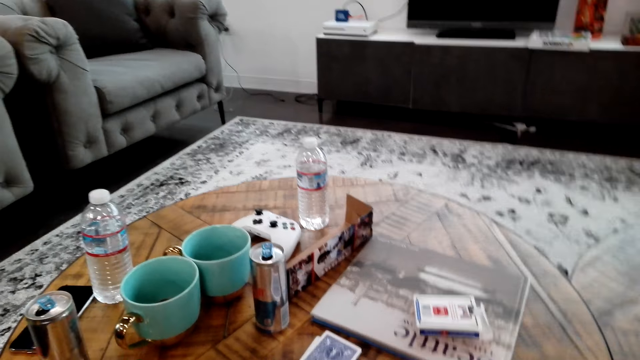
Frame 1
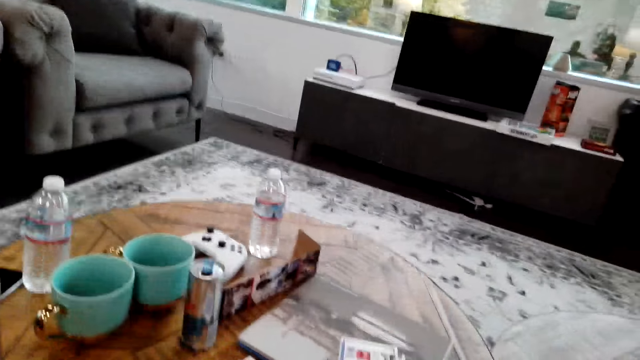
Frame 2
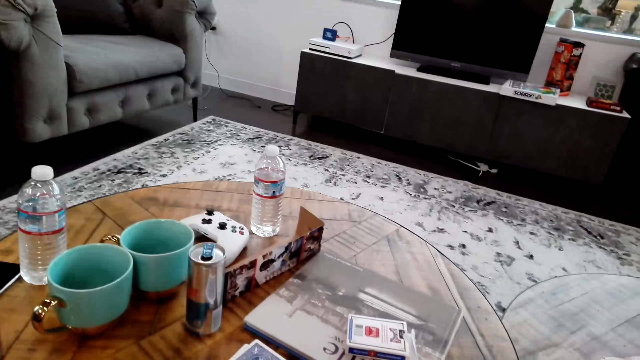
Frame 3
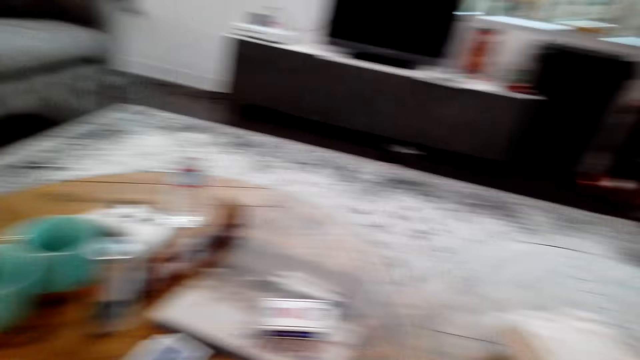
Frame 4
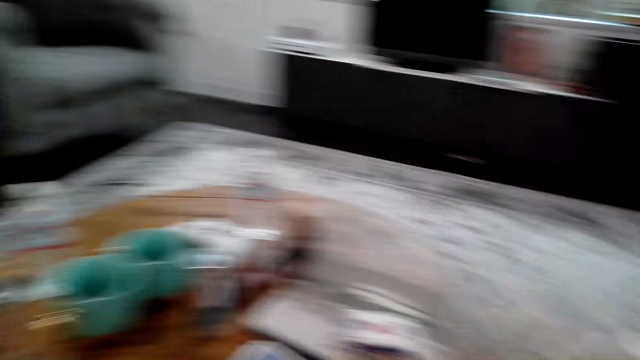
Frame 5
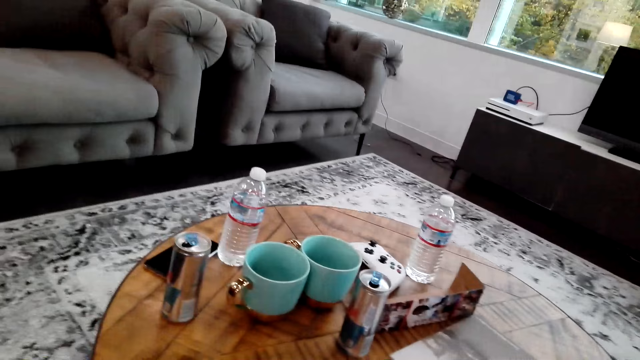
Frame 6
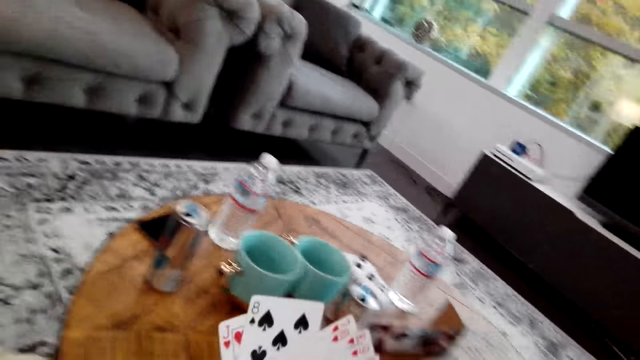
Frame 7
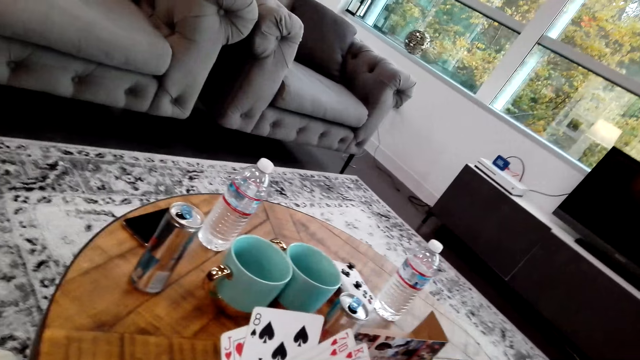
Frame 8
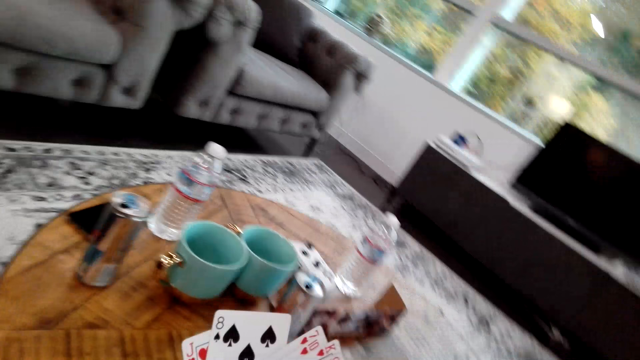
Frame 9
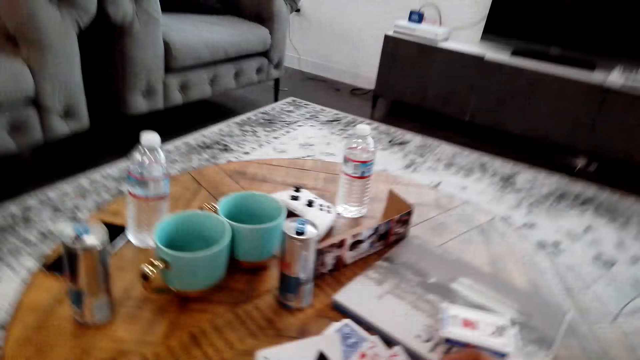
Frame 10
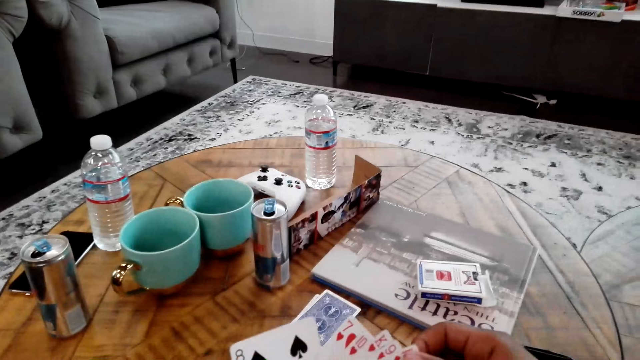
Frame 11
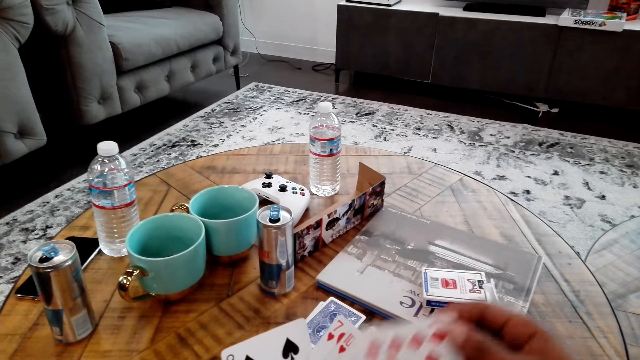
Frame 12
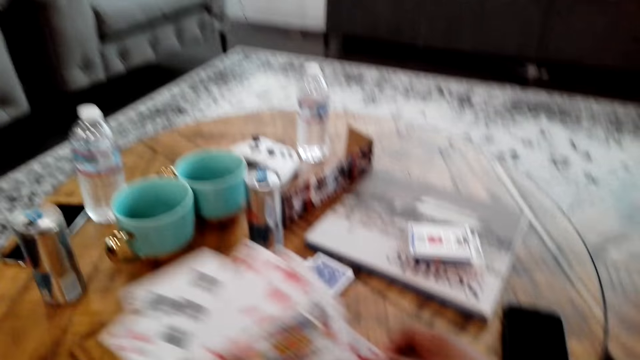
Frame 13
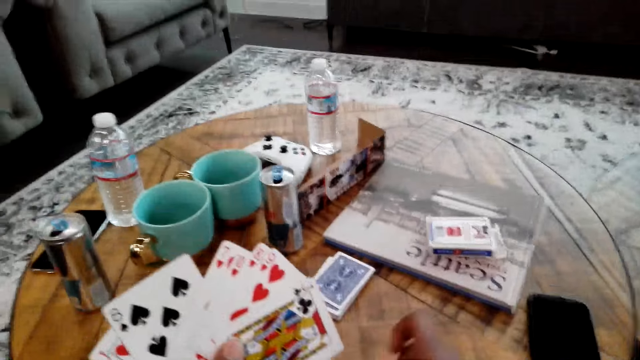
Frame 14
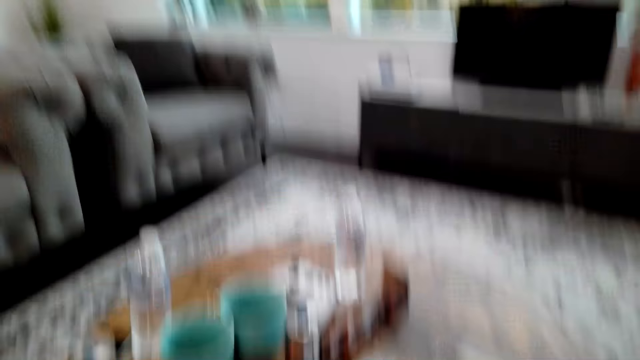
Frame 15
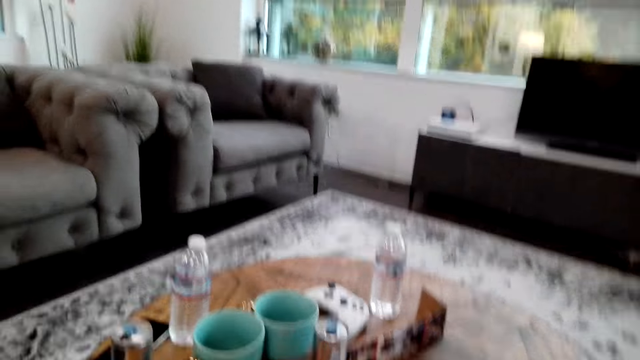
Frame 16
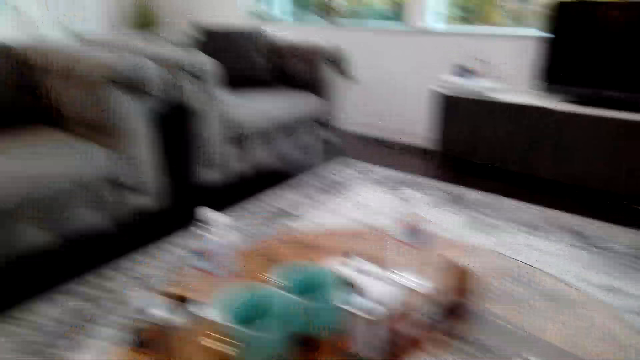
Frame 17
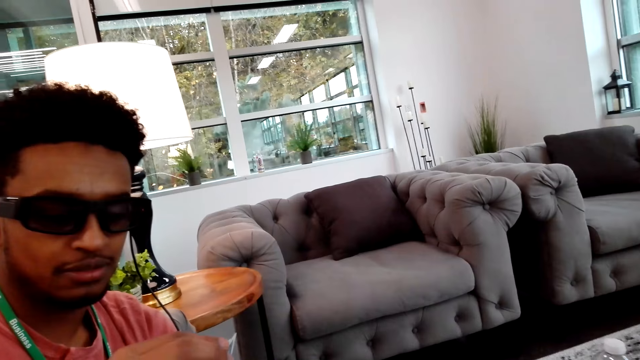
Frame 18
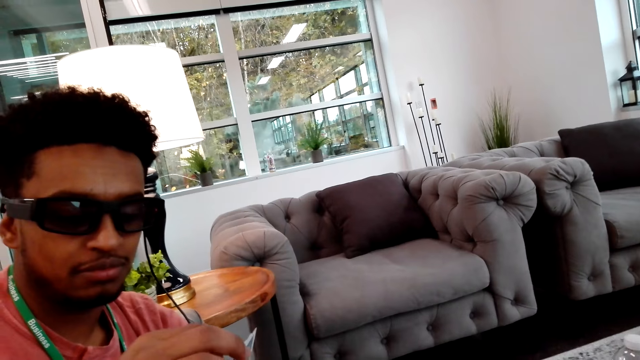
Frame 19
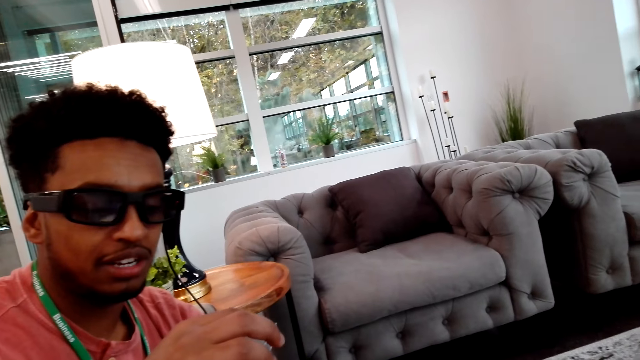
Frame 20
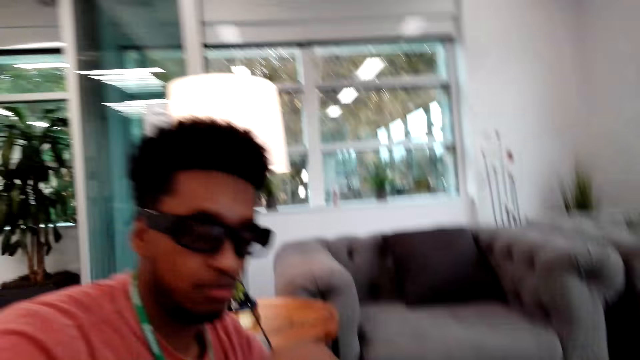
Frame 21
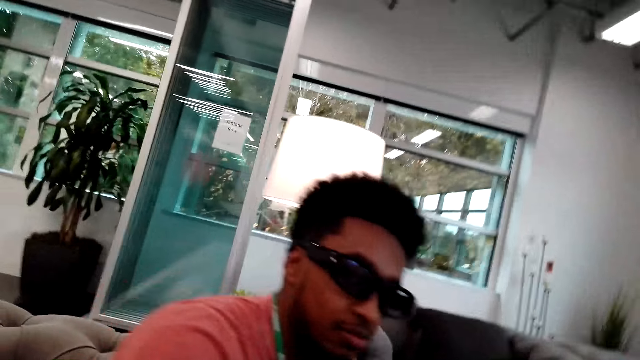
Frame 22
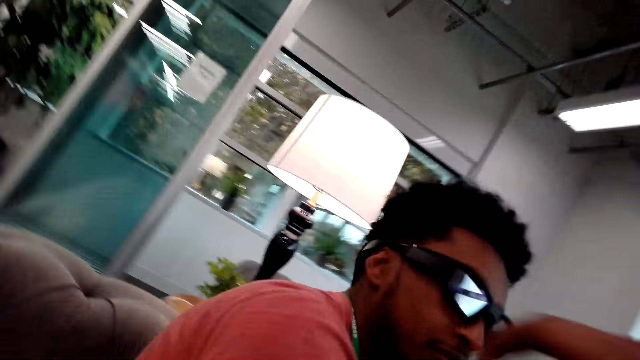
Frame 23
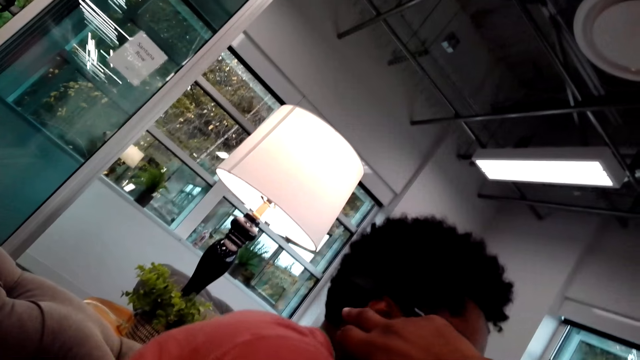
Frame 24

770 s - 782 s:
The camera wearer moves the head. They move the cards. They move a card. They look at a man. The man talks to the camera wearer.

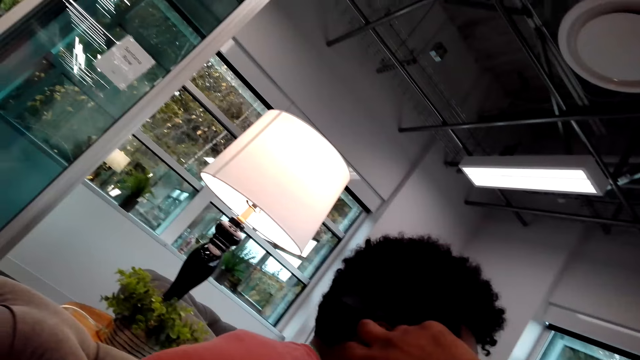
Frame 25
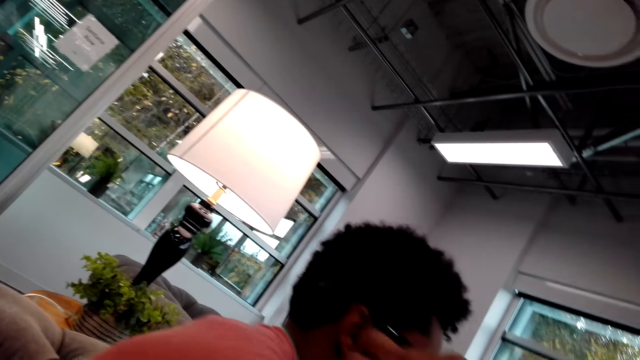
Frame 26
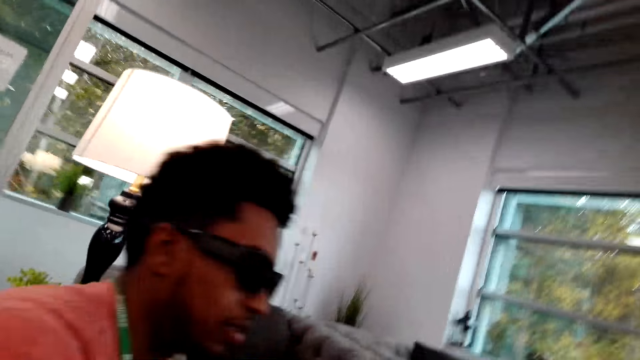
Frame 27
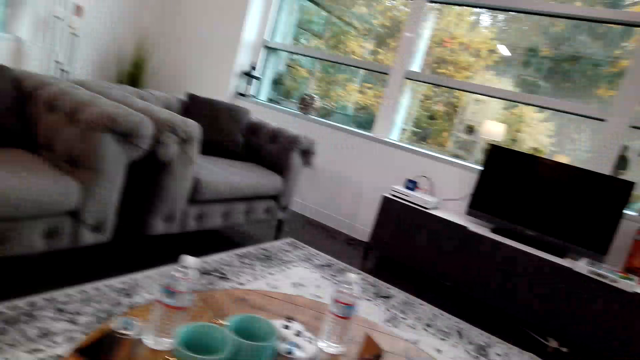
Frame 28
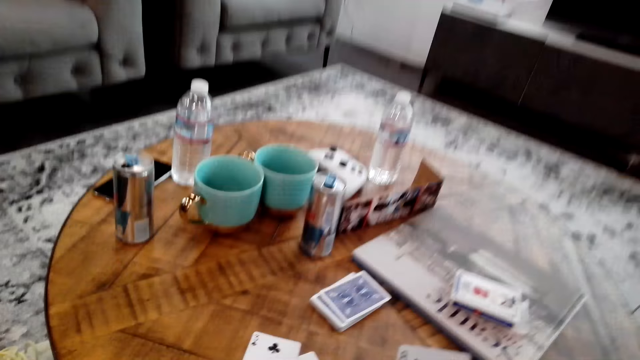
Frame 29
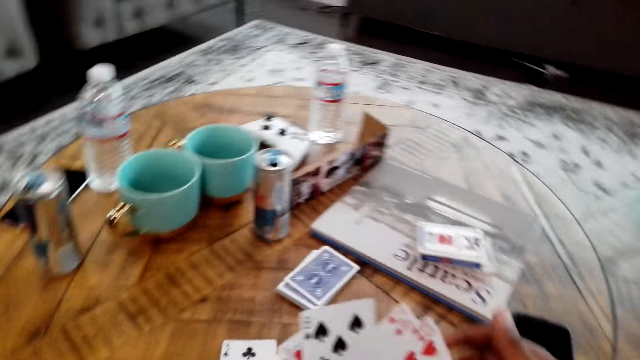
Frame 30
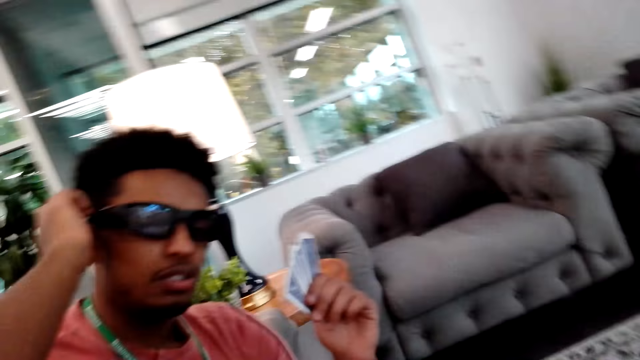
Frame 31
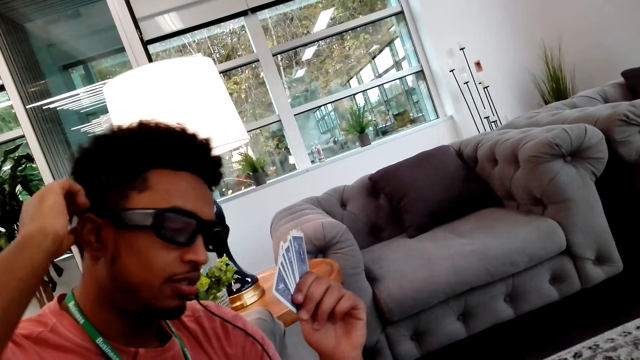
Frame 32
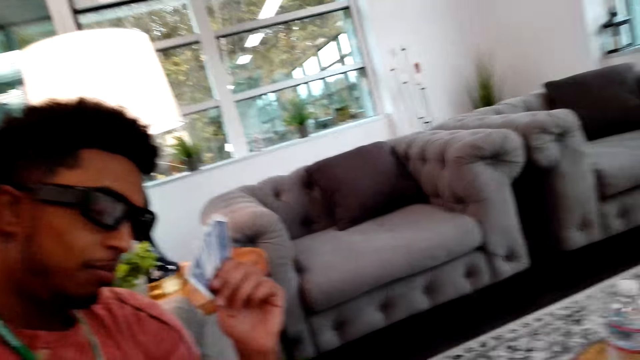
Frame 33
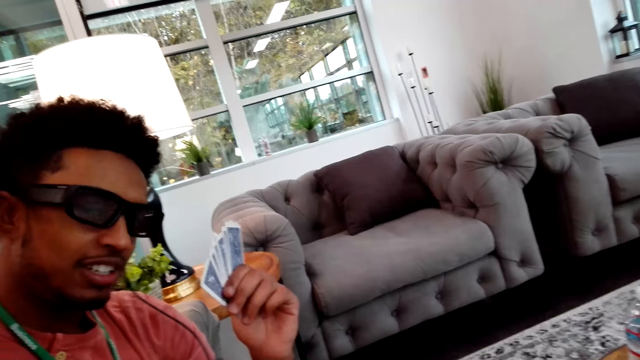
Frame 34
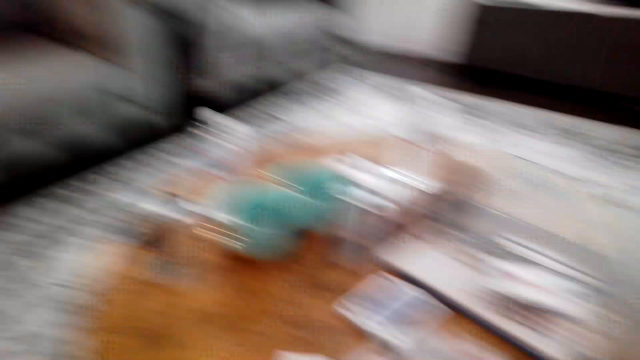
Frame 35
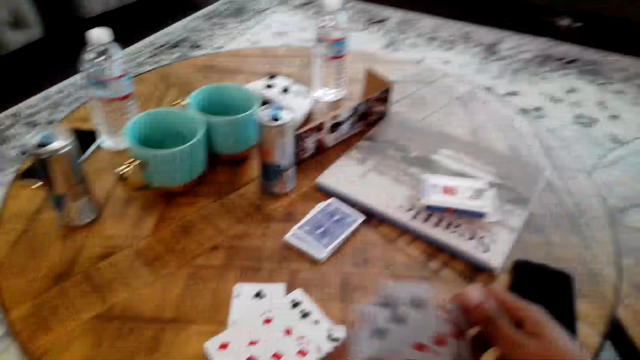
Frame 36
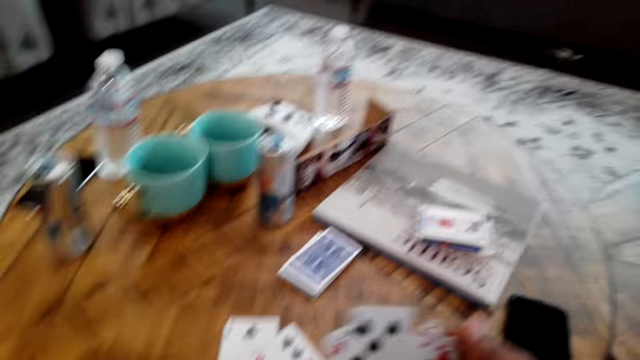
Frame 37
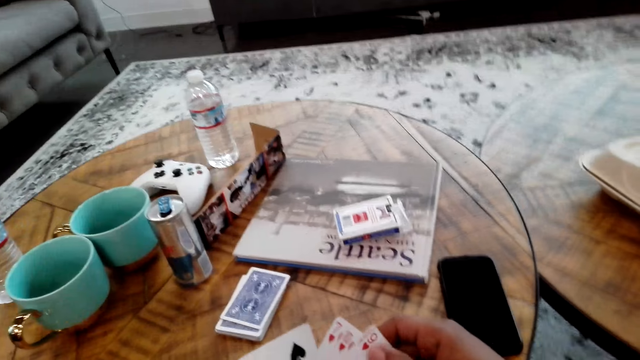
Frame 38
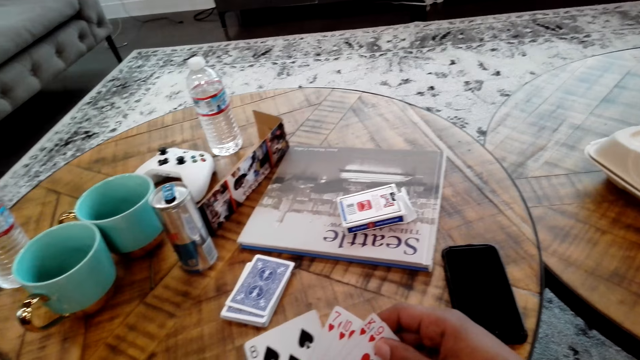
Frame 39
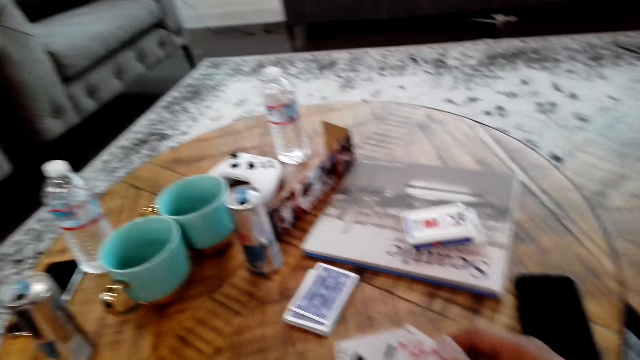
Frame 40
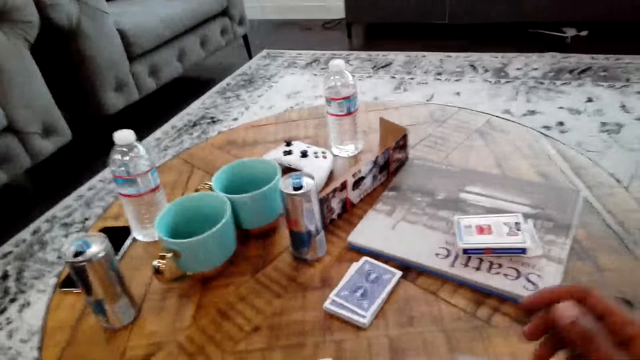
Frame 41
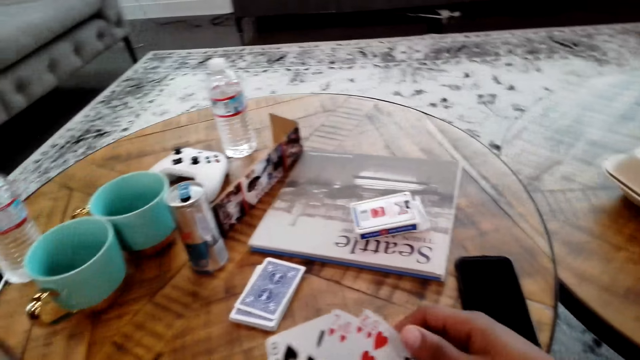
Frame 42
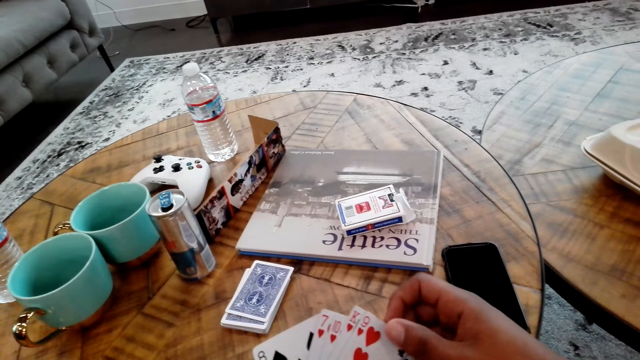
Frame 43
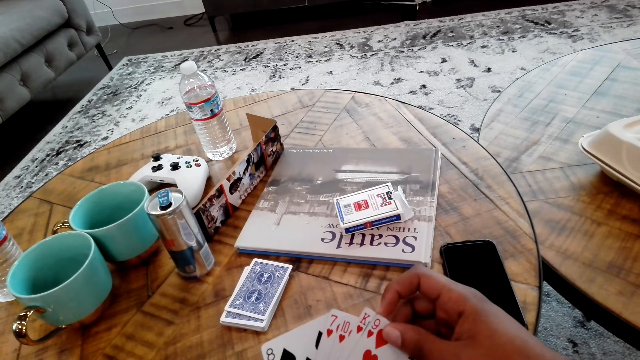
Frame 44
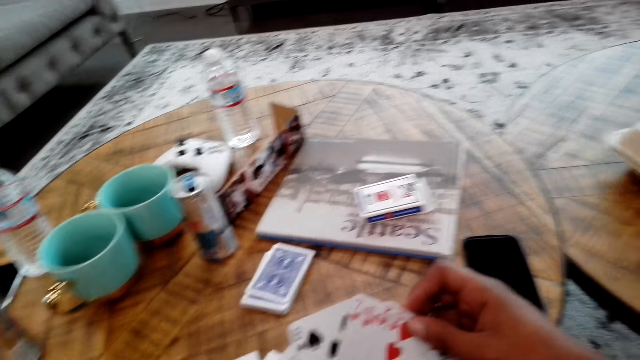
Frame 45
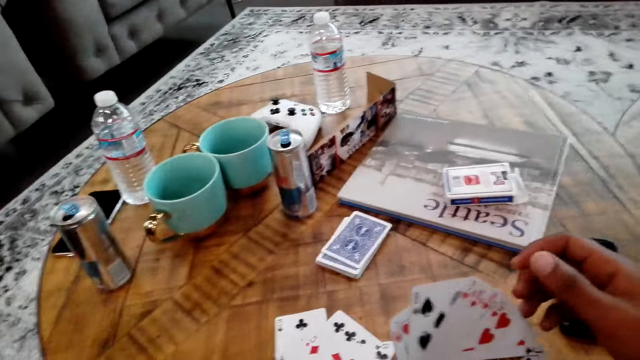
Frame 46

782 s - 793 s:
A man scratches the head. He moves the glass frames. The camera wearer moves cards in her hands. She moves the head.
